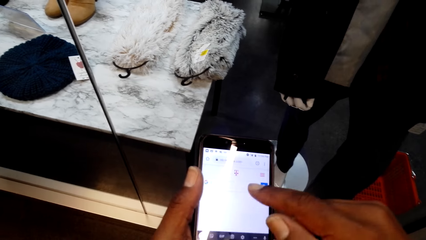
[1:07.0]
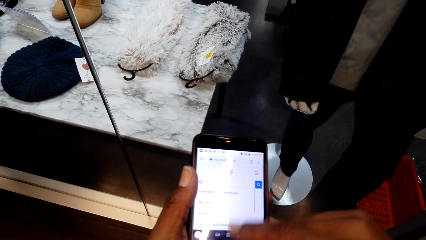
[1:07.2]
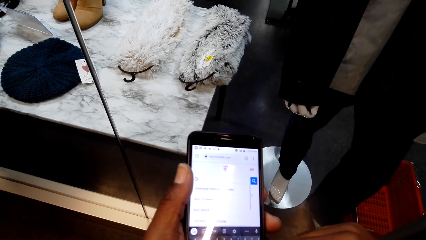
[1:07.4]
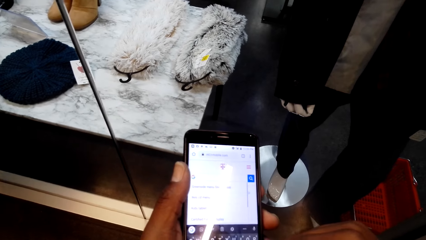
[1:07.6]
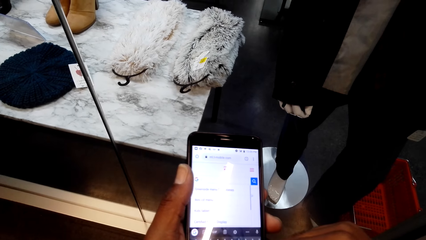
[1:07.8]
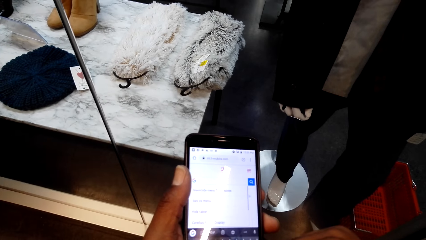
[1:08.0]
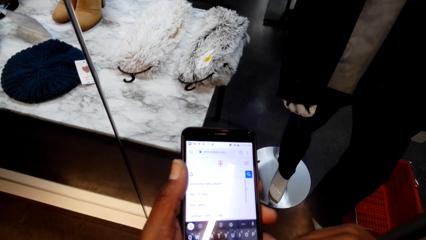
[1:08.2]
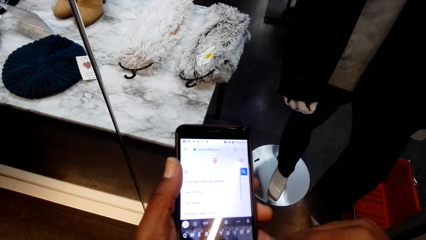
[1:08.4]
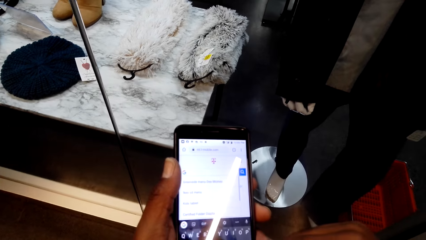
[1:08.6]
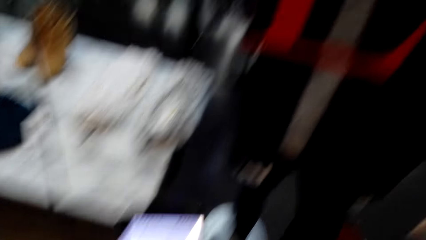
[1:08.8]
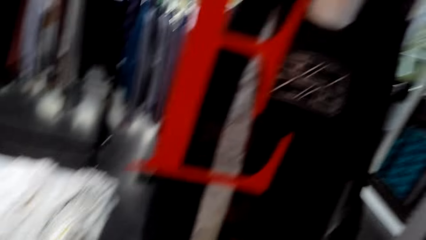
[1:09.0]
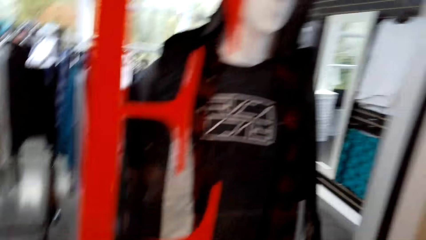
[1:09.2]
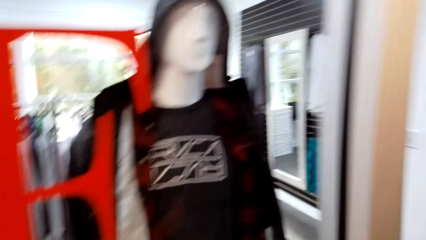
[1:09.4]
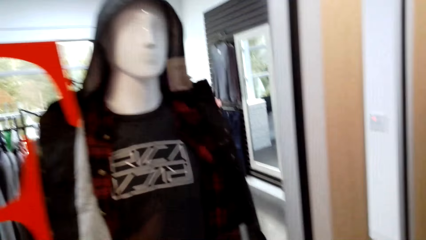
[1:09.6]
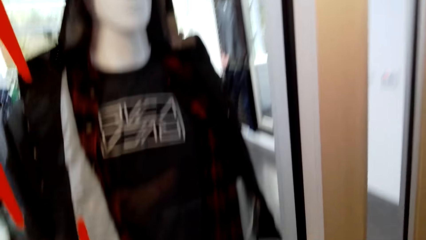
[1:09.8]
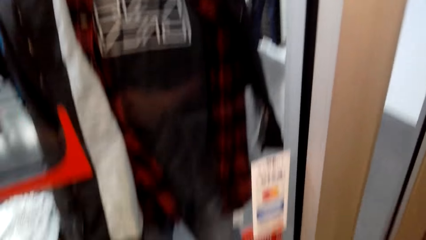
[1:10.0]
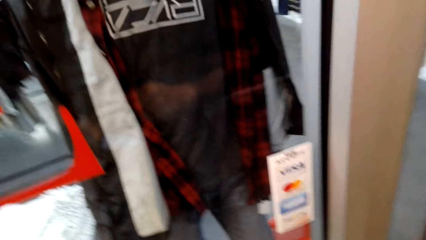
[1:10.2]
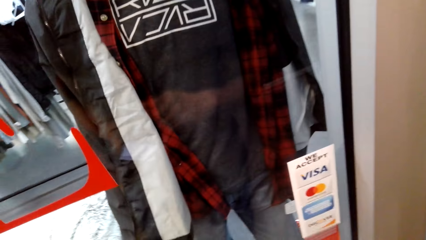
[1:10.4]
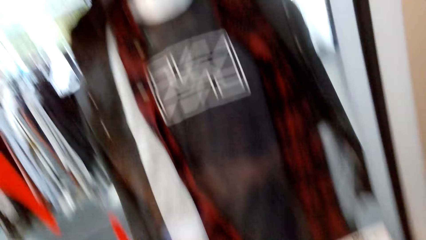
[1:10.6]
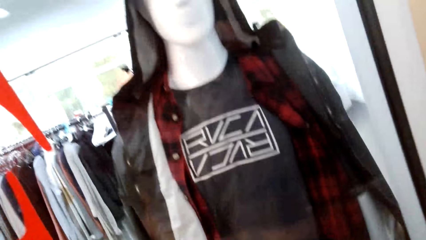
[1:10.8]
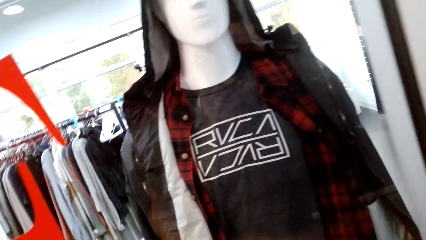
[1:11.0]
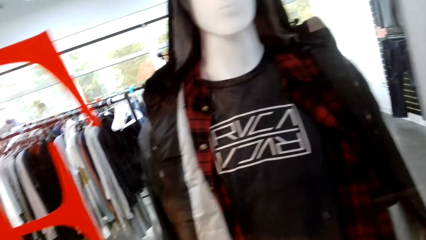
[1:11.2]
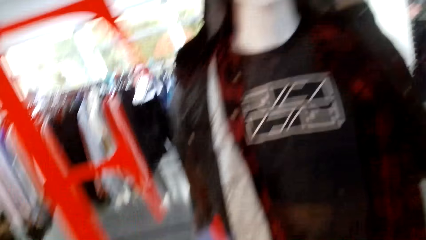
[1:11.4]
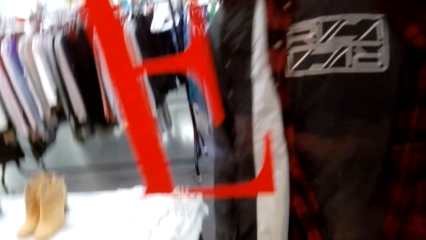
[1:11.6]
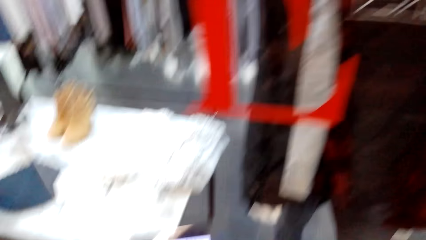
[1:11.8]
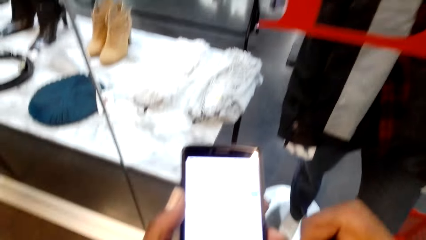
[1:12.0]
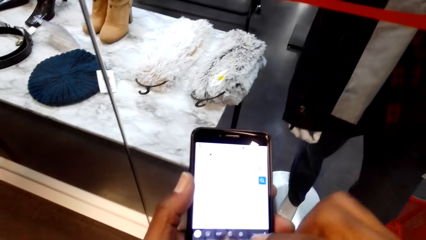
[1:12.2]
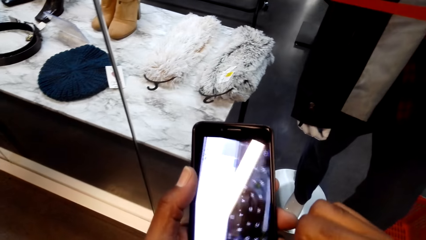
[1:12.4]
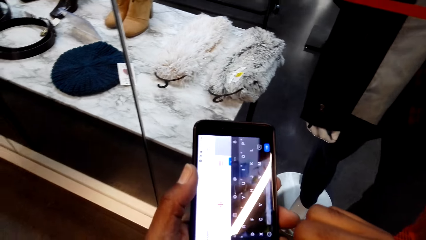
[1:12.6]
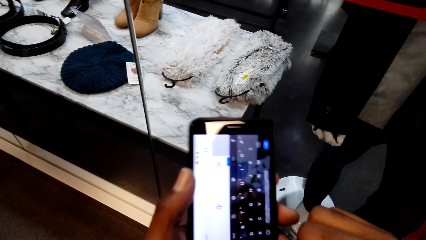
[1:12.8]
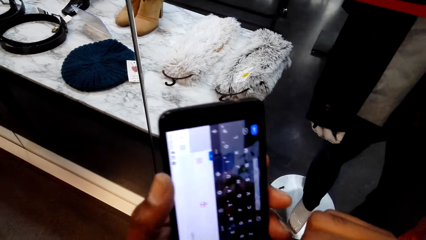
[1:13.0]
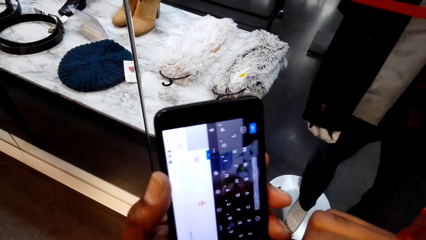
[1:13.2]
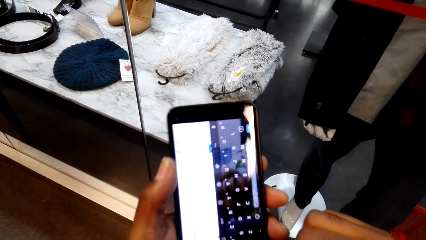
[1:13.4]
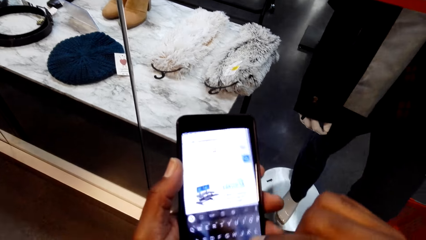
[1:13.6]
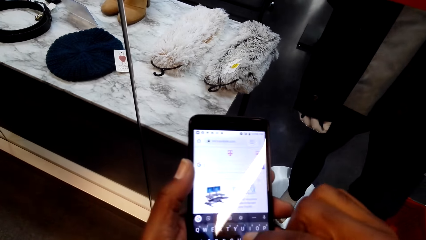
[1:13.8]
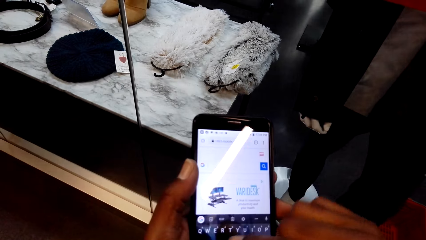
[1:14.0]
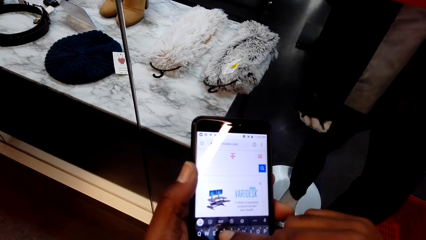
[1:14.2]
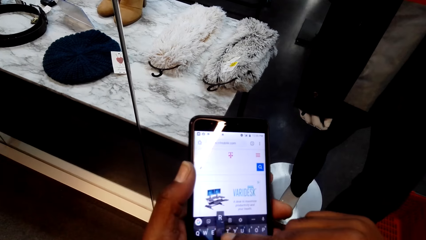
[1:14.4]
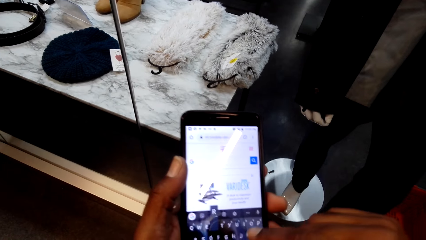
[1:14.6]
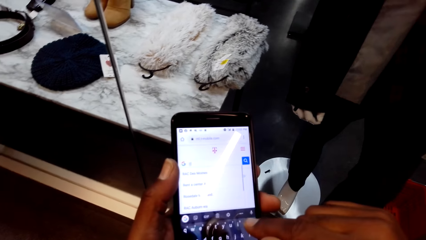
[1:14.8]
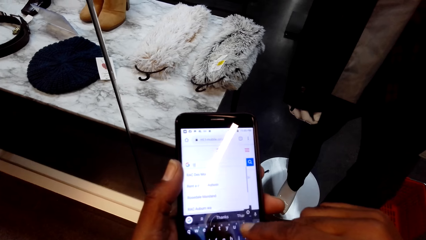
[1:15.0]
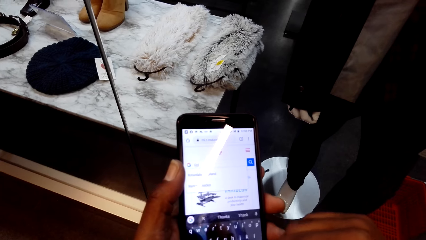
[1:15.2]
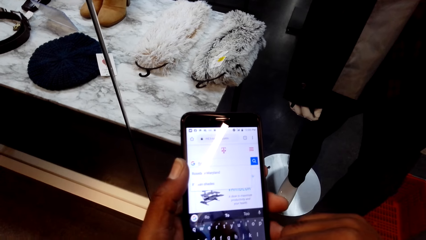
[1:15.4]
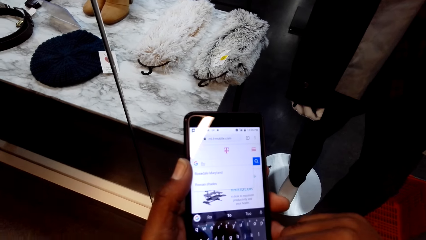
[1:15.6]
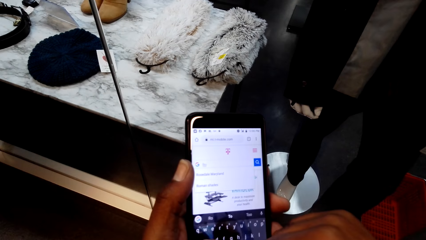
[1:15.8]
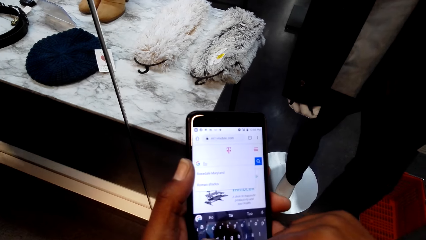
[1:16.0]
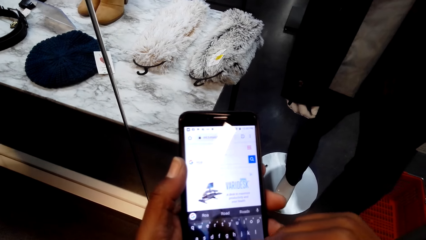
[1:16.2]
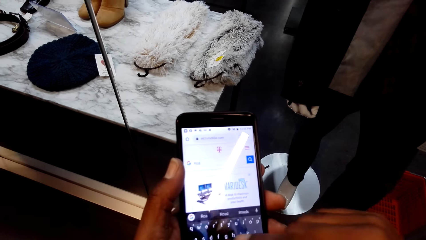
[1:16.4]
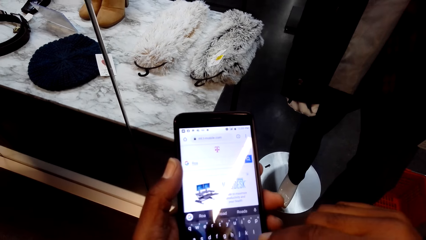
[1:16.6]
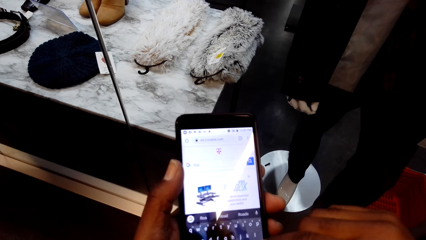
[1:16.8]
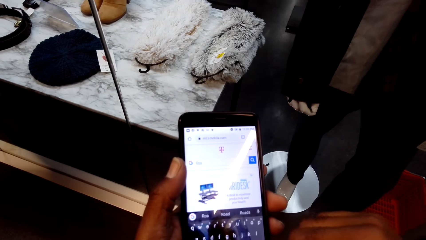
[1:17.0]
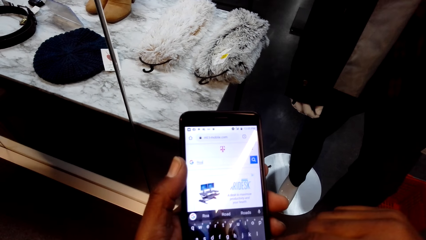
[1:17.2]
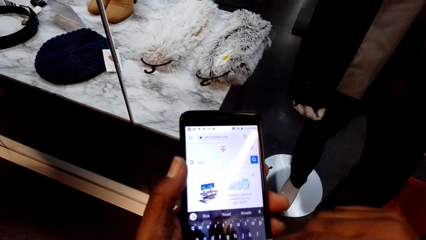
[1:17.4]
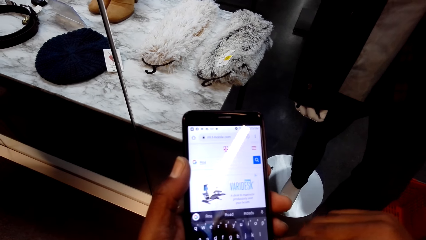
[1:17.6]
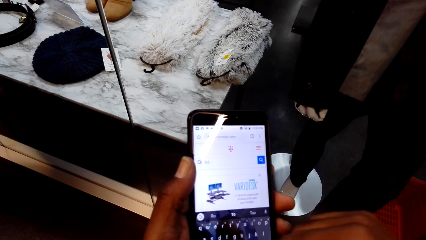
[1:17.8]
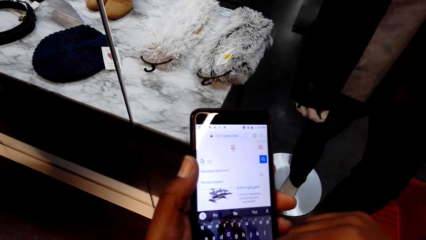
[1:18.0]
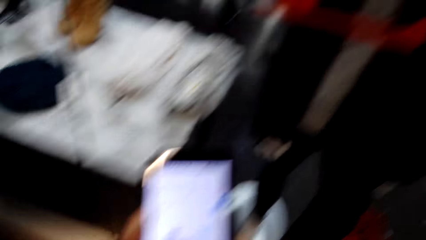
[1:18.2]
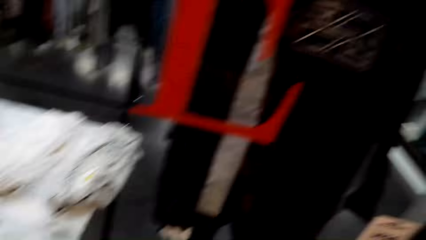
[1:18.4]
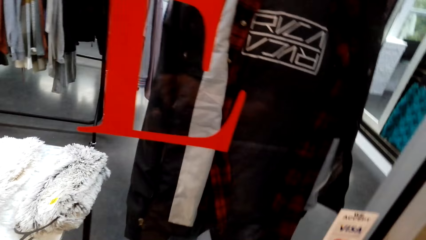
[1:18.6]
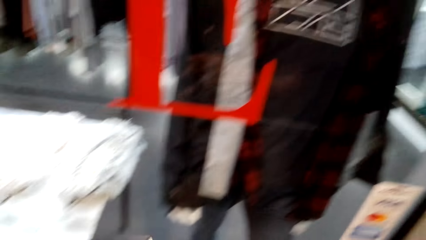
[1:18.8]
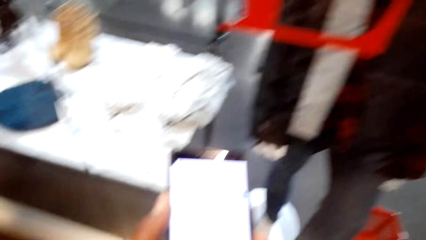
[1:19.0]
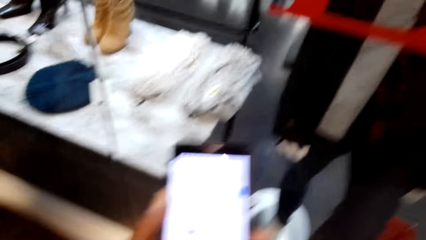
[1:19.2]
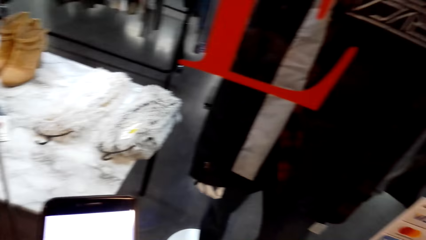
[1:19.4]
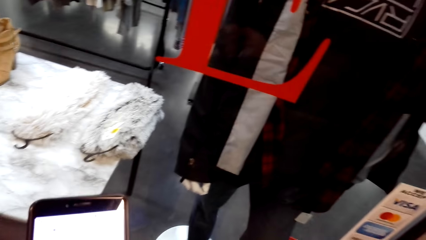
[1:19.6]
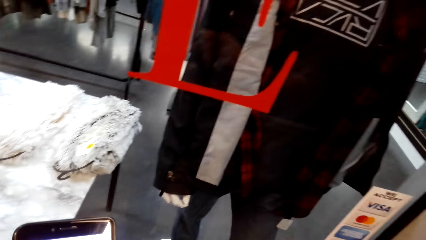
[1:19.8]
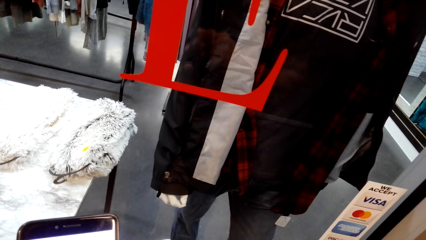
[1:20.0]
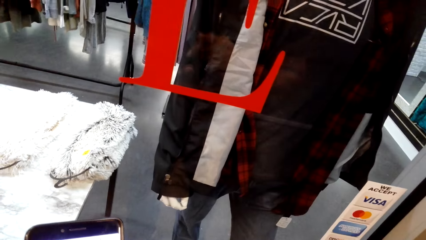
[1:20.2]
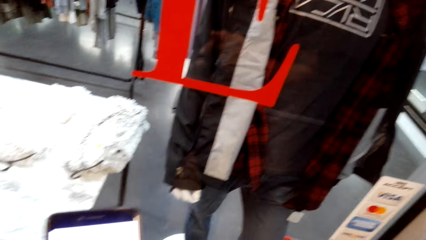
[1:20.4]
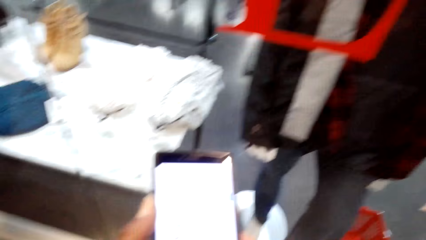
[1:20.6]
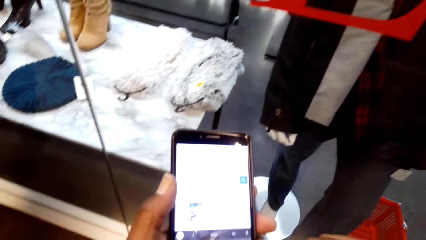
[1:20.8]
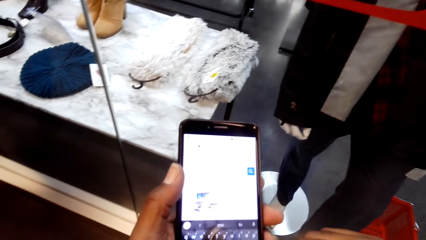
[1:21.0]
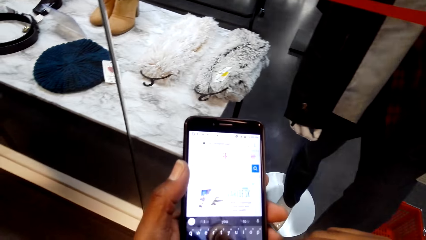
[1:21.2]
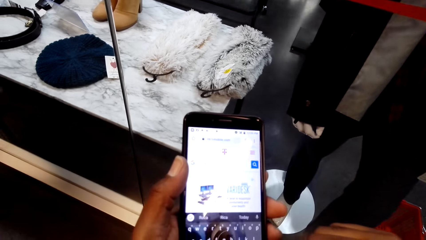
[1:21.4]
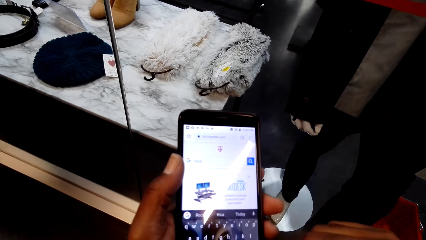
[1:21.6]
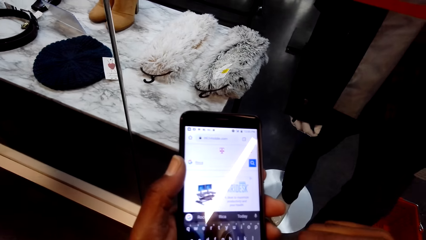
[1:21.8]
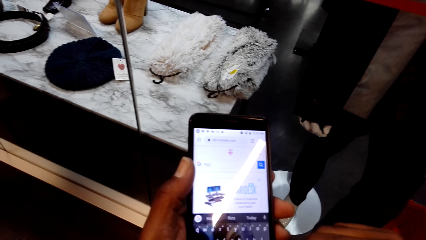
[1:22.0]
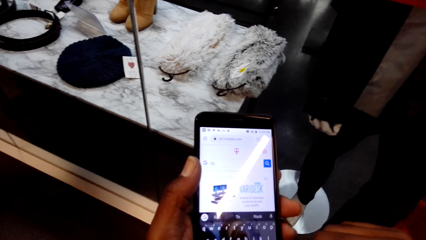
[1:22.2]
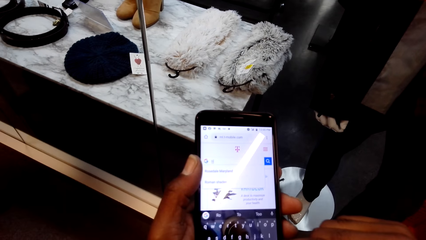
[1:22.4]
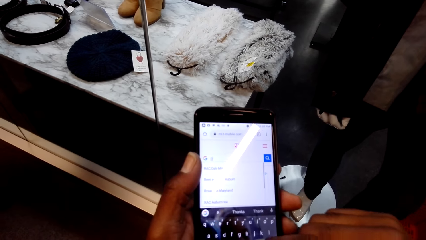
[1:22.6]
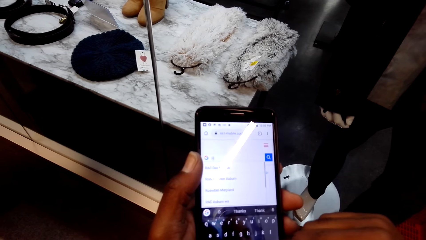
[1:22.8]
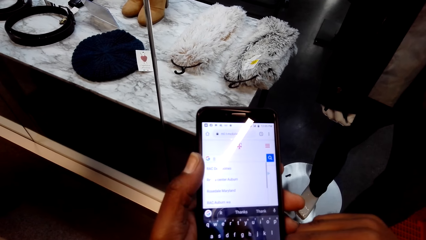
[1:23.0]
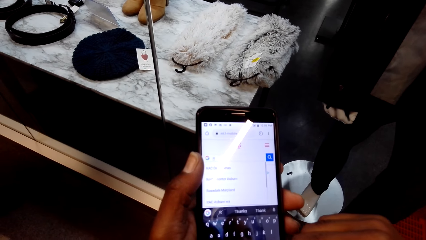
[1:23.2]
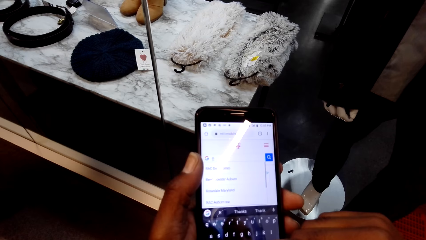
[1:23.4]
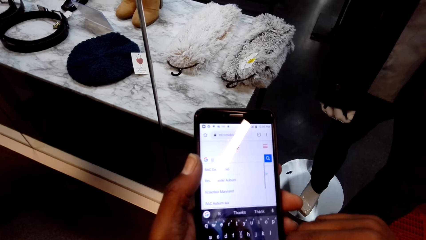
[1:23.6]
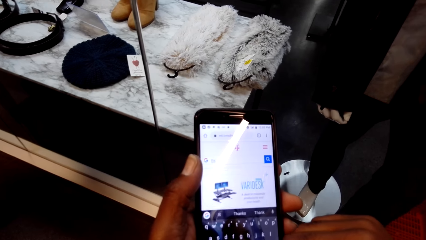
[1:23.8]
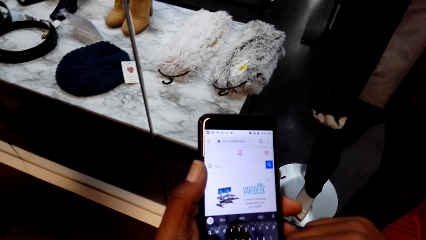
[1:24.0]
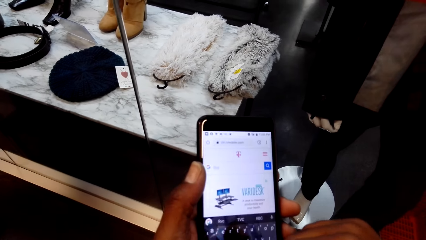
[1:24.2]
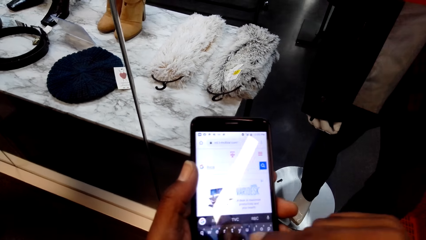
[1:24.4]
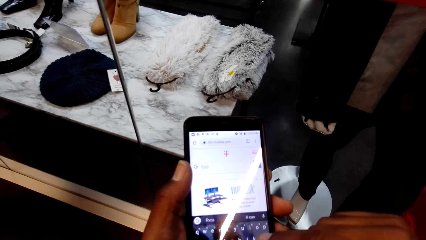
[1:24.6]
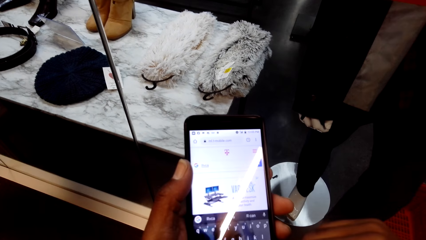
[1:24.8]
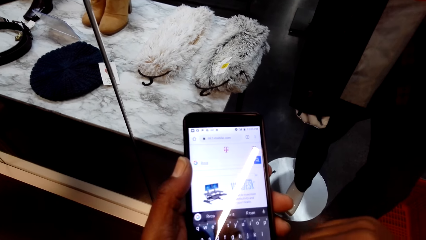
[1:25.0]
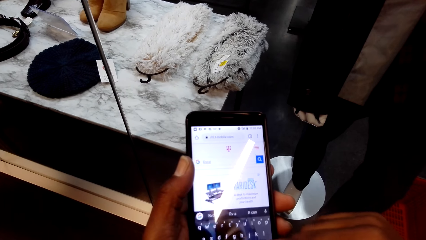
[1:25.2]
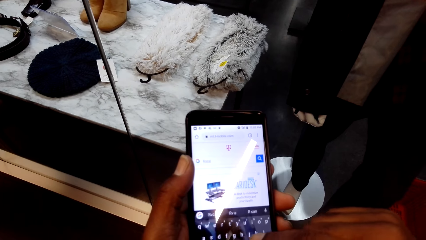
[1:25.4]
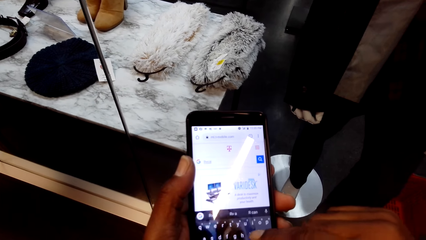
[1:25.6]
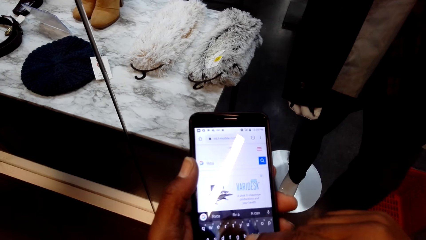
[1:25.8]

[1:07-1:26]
The camera wearer looks at the mannequin. They operate a phone.
